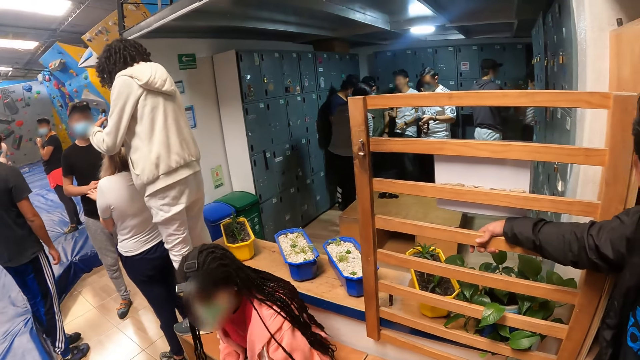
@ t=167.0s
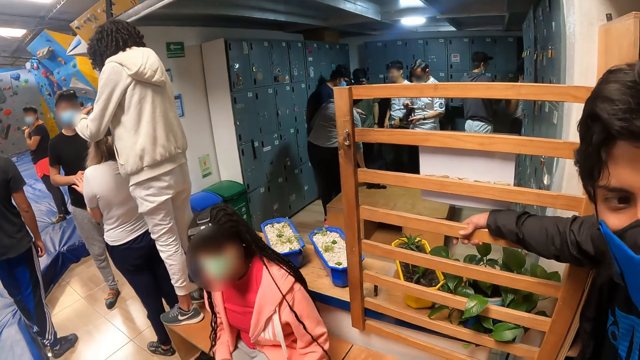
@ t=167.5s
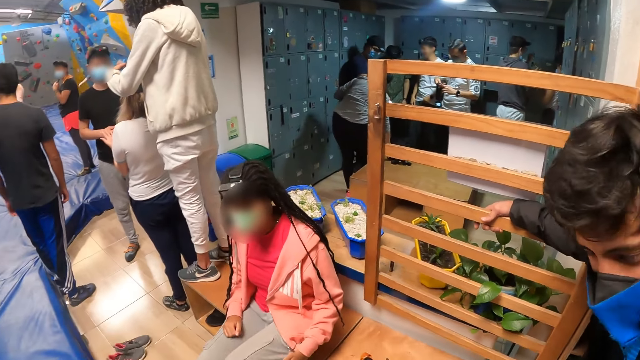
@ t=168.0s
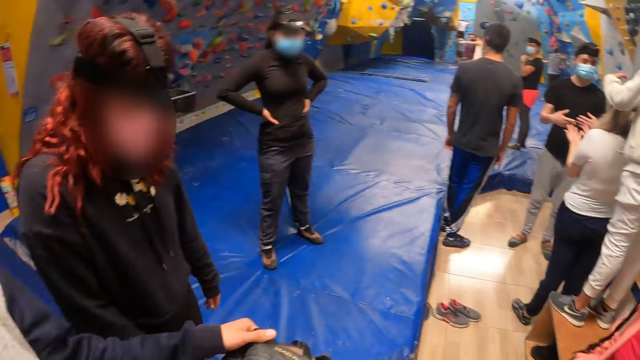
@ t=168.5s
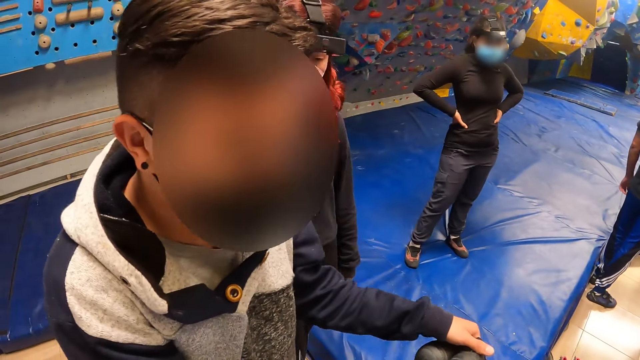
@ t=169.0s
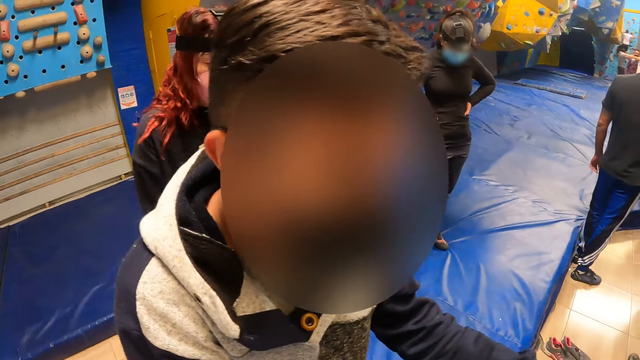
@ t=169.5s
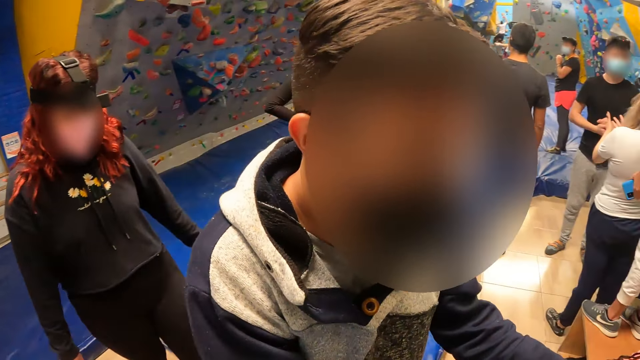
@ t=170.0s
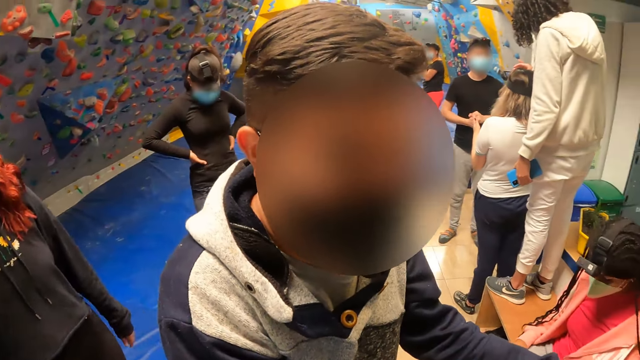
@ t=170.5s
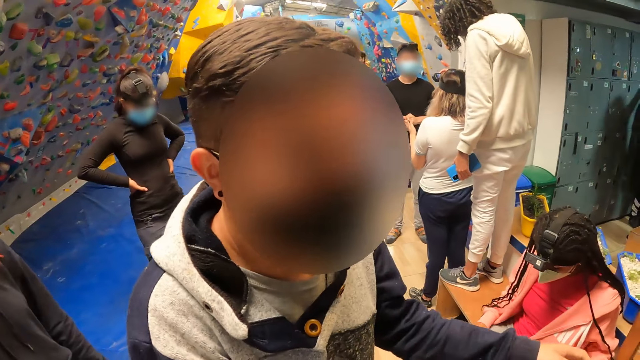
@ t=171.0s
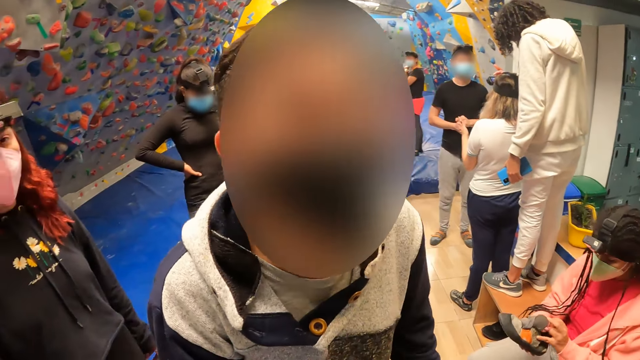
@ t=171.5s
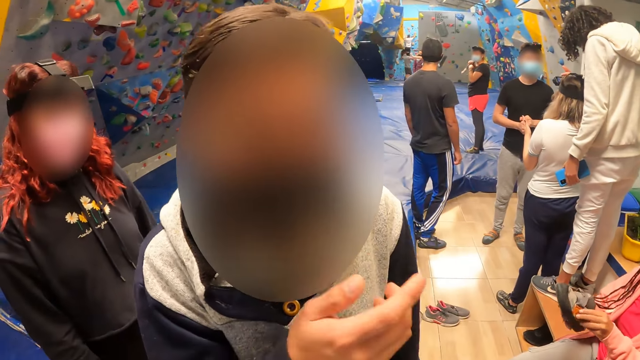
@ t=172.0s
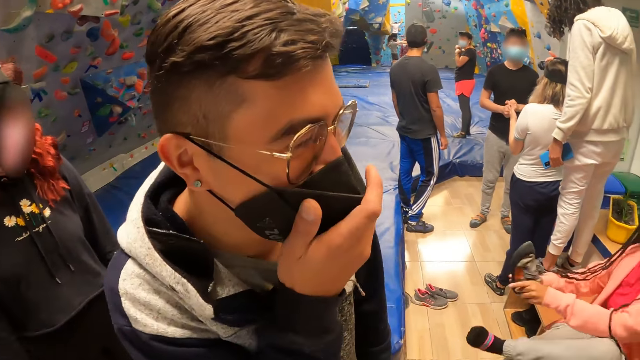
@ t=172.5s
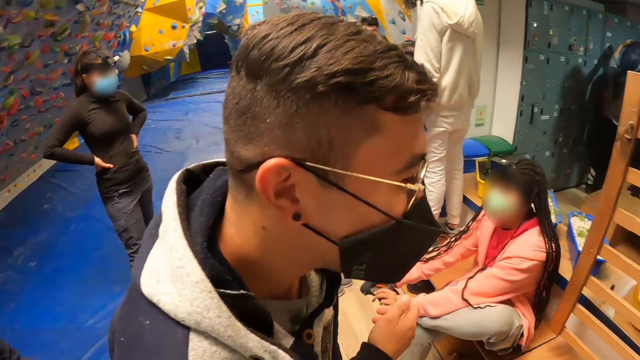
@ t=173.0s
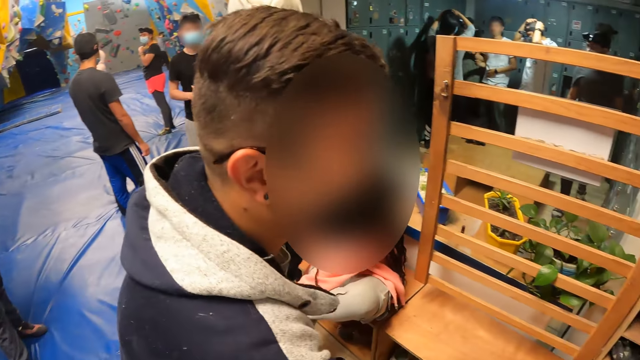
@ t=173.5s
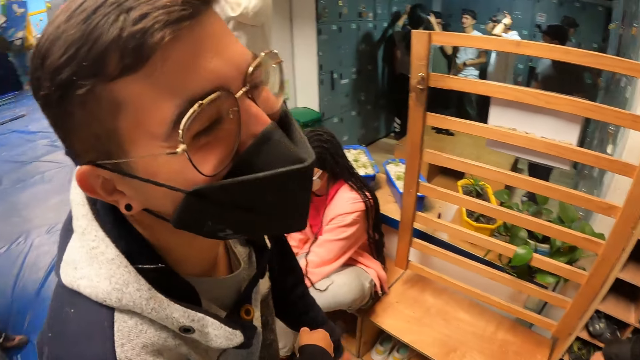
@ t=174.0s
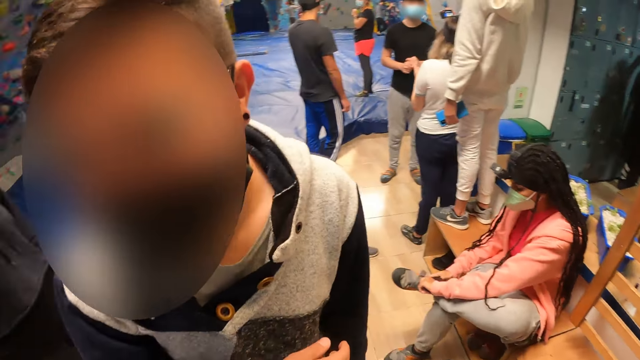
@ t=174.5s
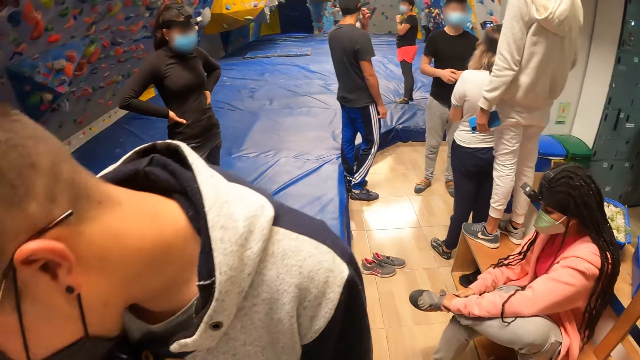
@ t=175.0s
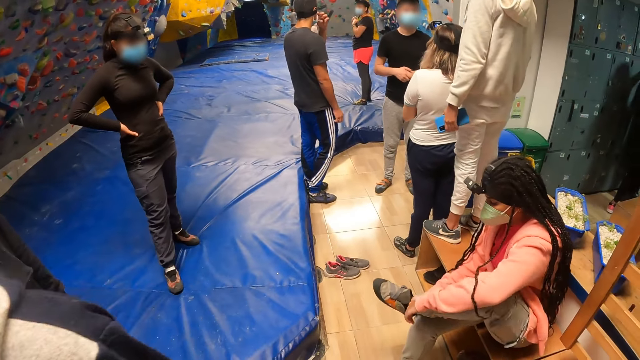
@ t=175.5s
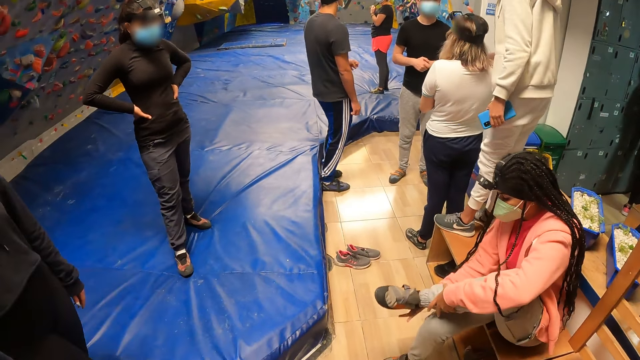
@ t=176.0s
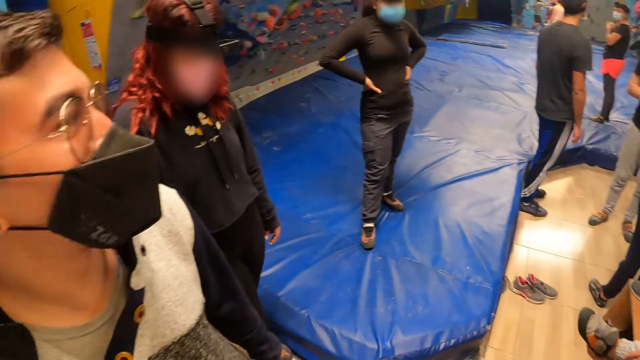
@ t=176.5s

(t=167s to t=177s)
A boy holds his right hand up to his mouth.

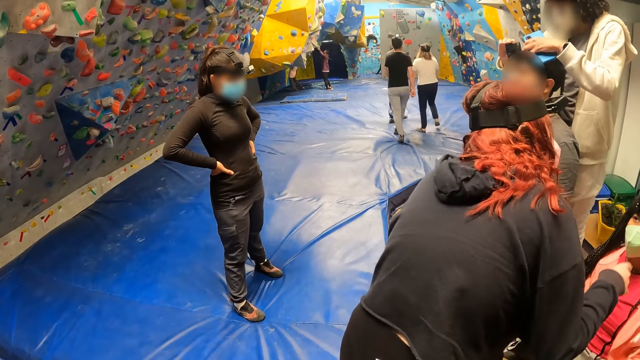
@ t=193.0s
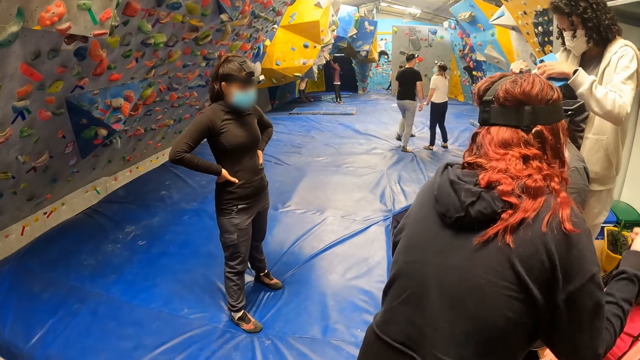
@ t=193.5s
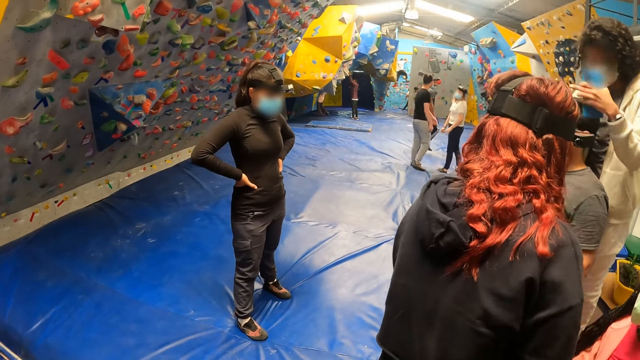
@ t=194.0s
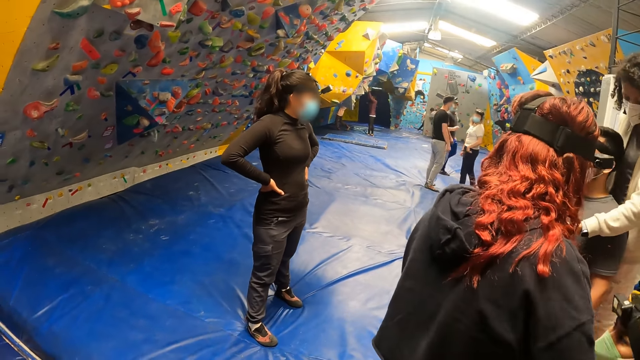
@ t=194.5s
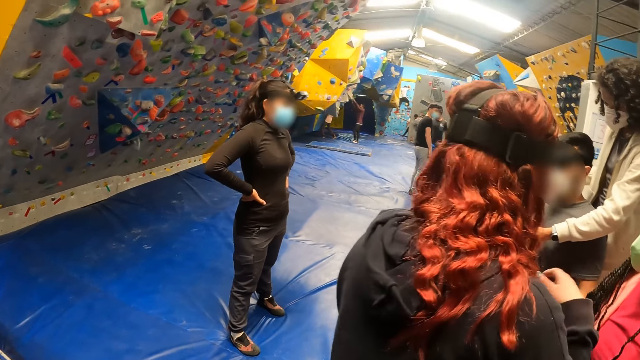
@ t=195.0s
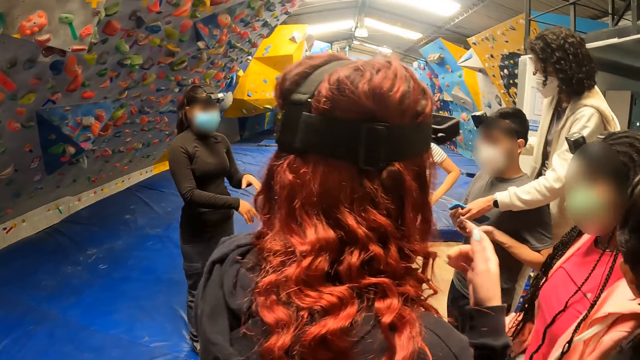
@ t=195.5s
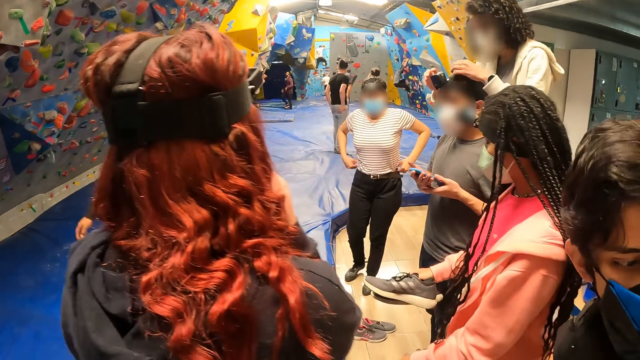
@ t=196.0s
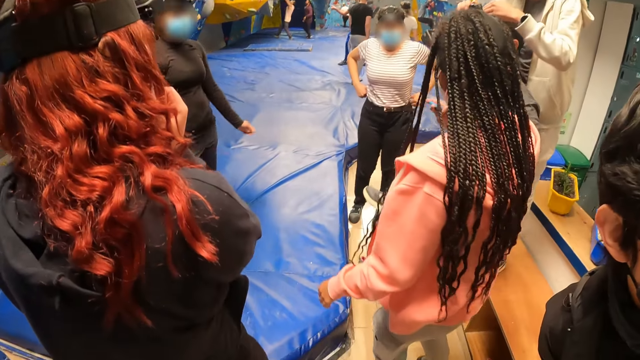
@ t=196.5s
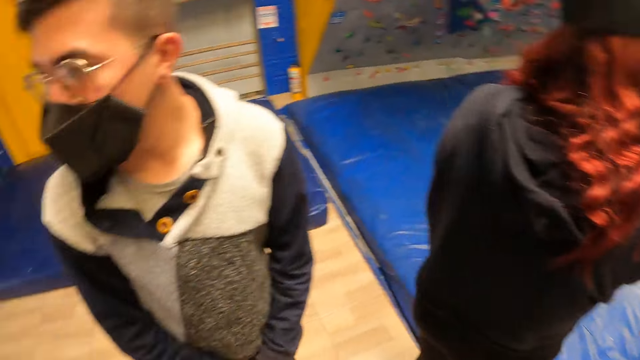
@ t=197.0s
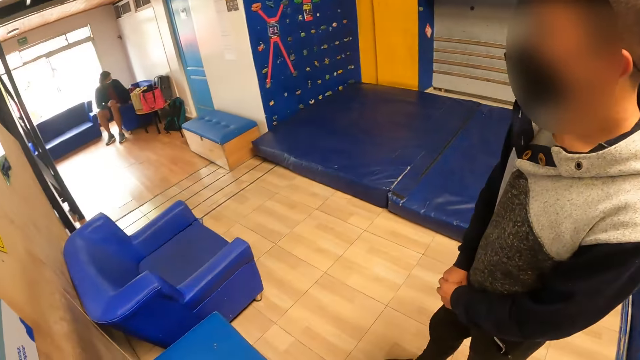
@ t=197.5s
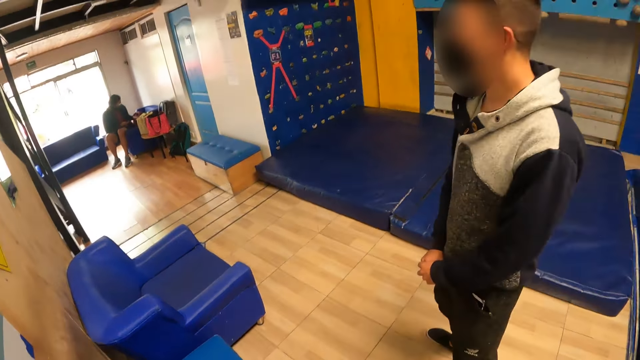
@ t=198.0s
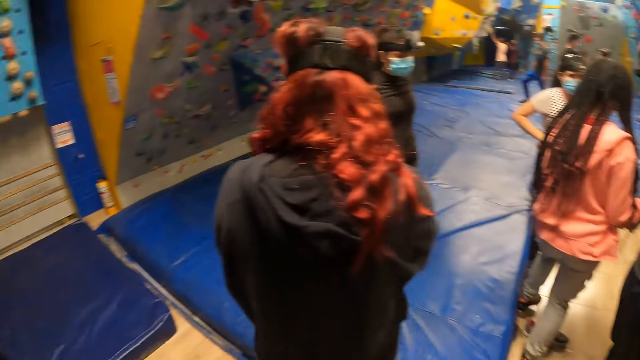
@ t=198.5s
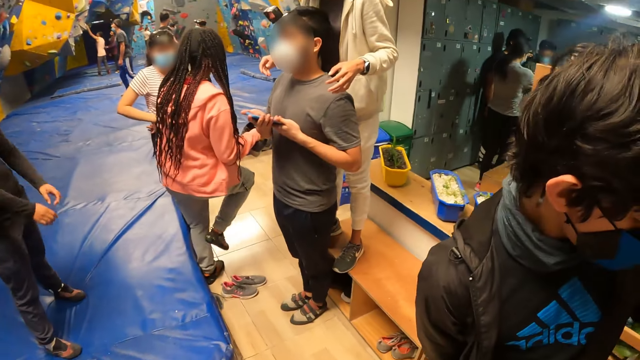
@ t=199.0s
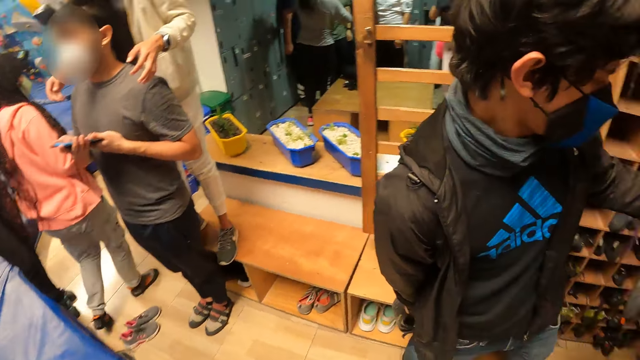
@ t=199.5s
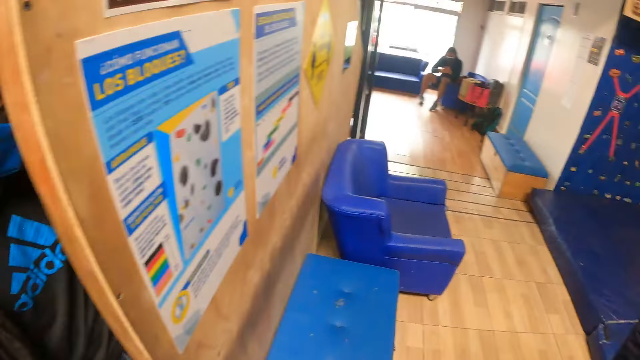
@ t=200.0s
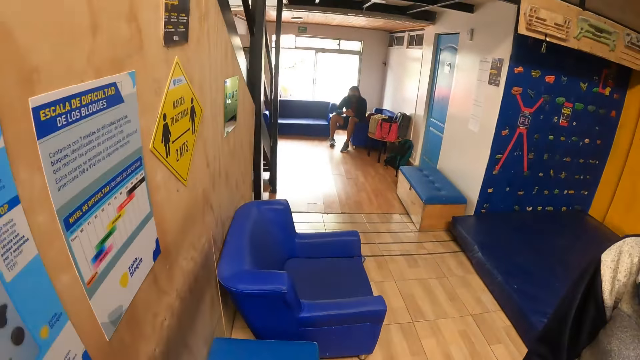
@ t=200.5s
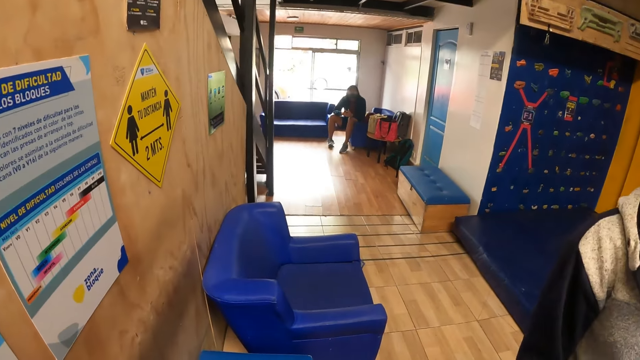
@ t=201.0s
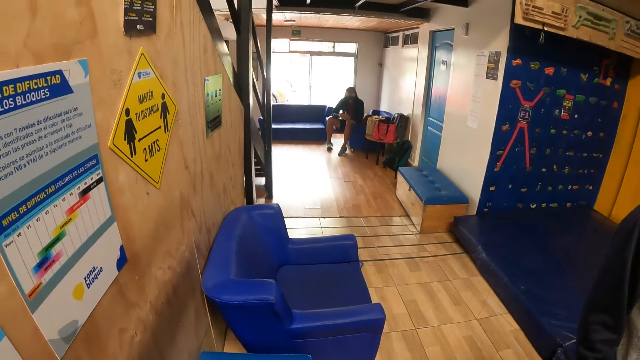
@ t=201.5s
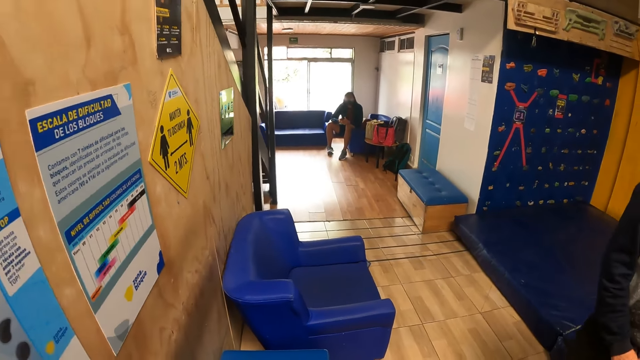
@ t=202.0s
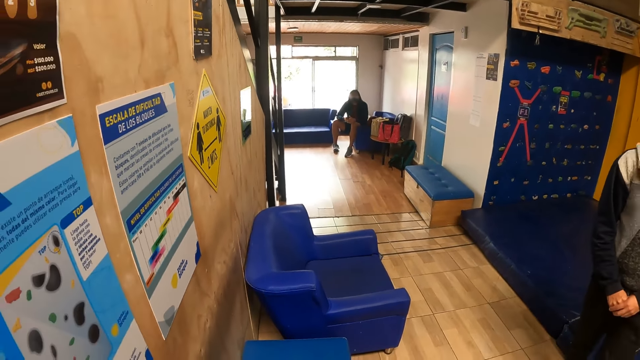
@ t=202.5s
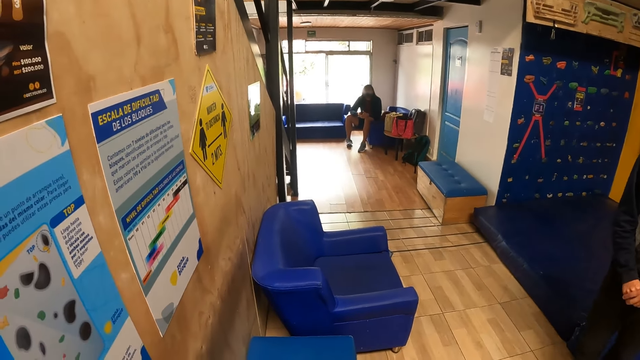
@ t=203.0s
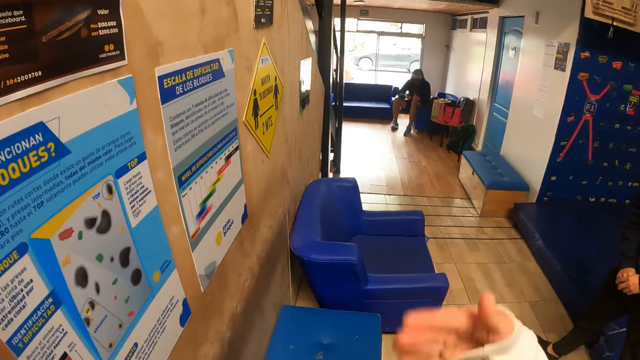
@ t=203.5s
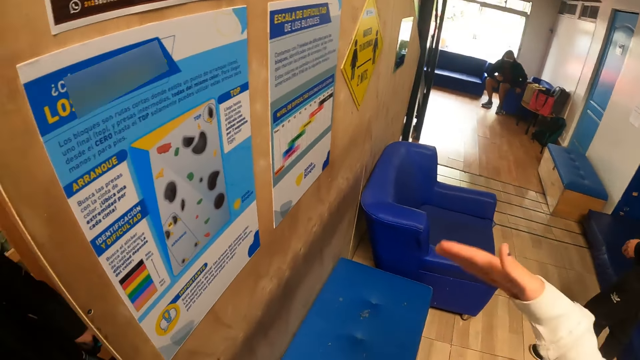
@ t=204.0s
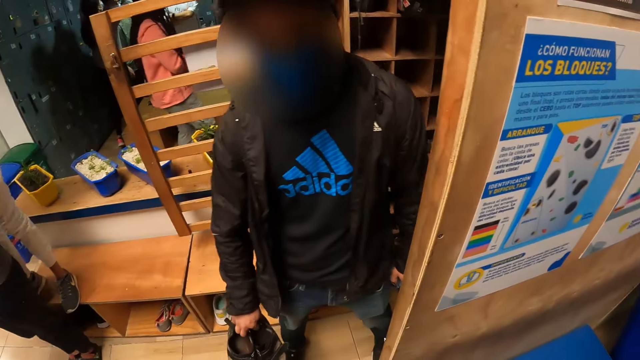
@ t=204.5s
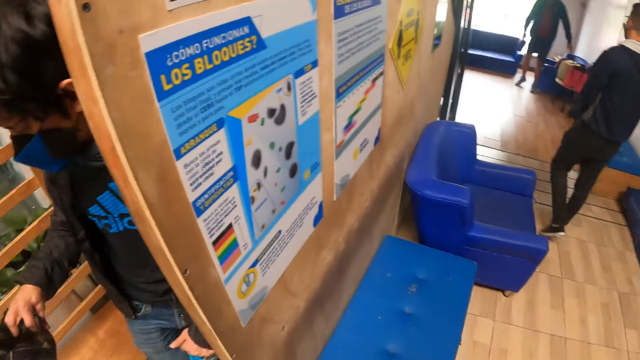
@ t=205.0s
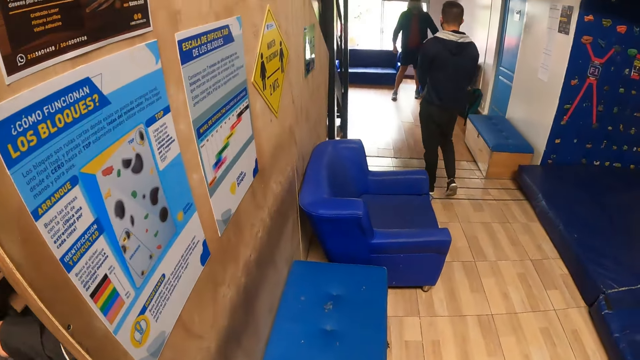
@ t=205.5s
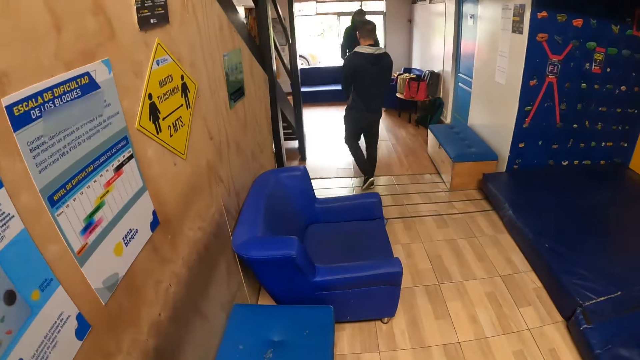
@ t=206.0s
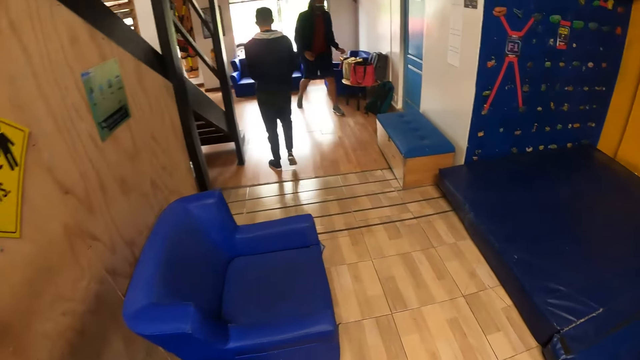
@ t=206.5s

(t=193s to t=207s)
A woman interacts with another woman. The camera wearer interacts with a man. They move their right hand, turn around and walk.
